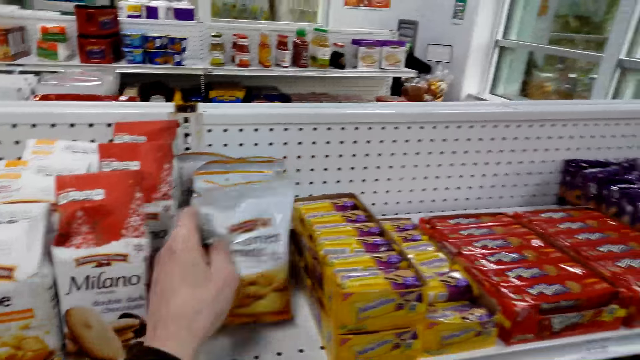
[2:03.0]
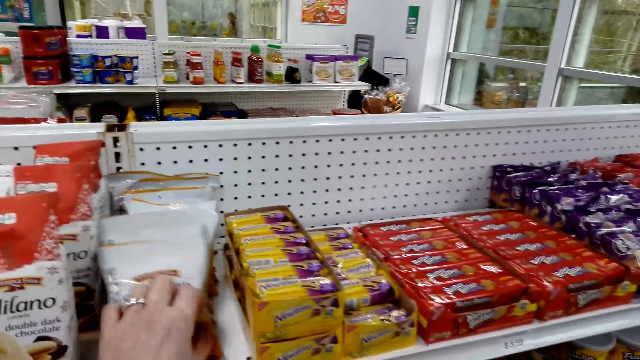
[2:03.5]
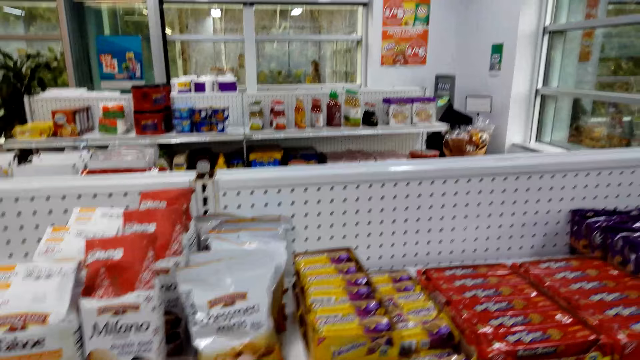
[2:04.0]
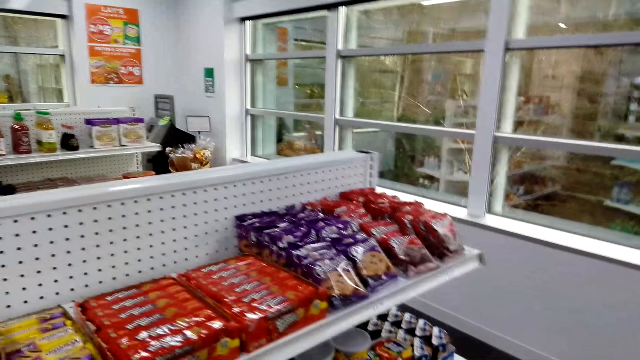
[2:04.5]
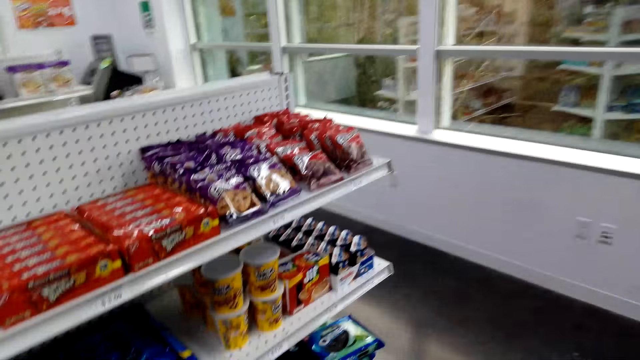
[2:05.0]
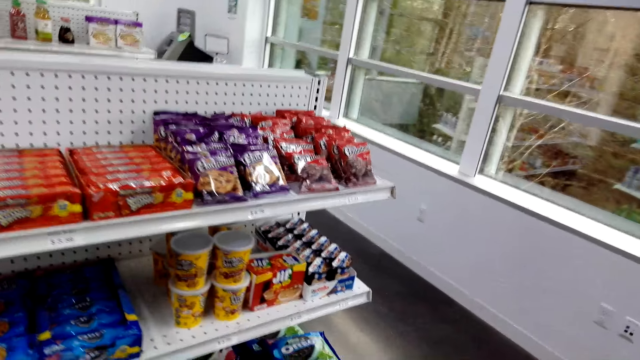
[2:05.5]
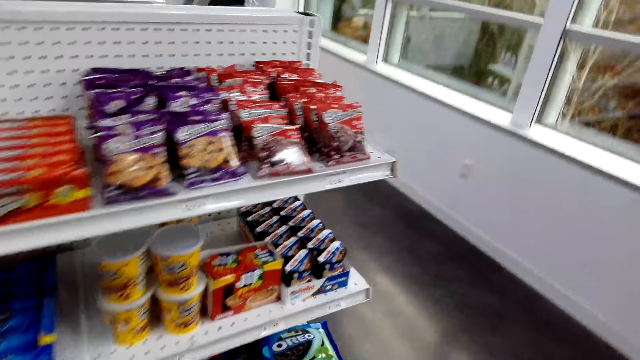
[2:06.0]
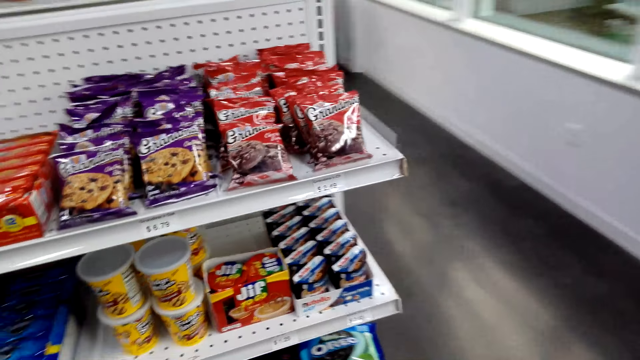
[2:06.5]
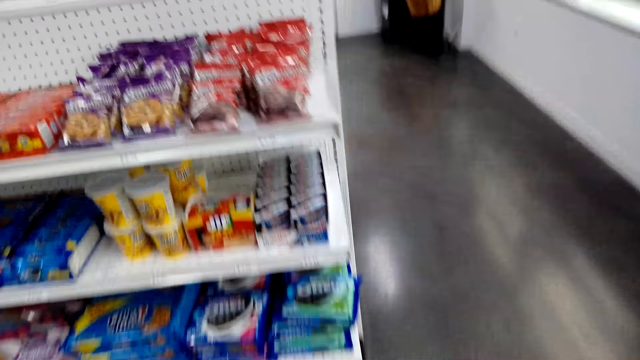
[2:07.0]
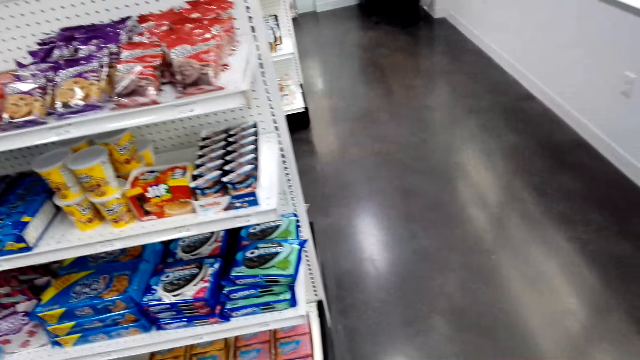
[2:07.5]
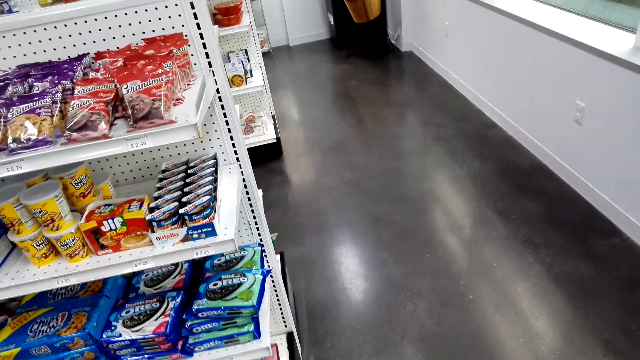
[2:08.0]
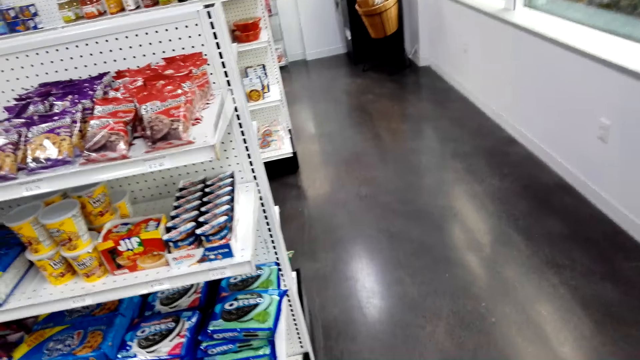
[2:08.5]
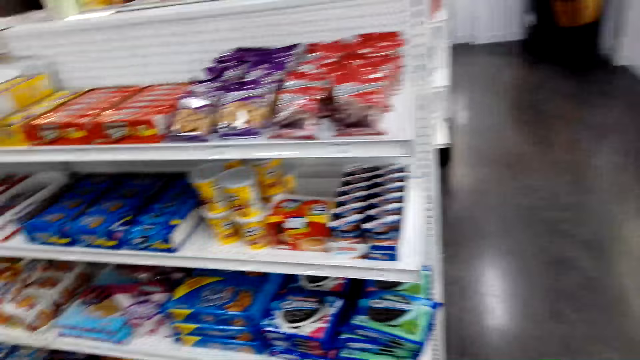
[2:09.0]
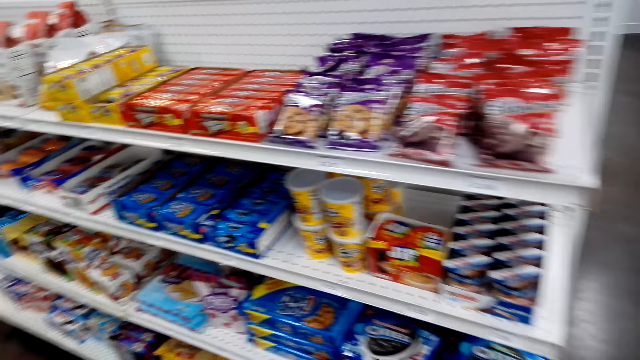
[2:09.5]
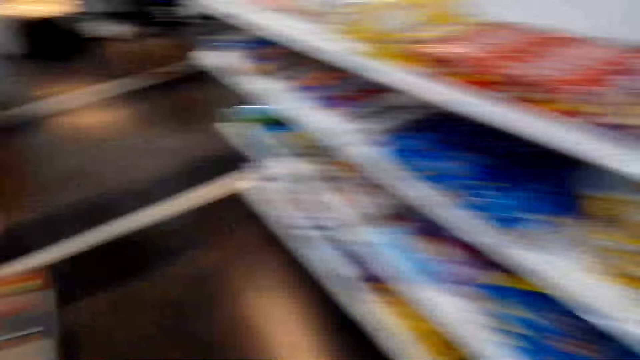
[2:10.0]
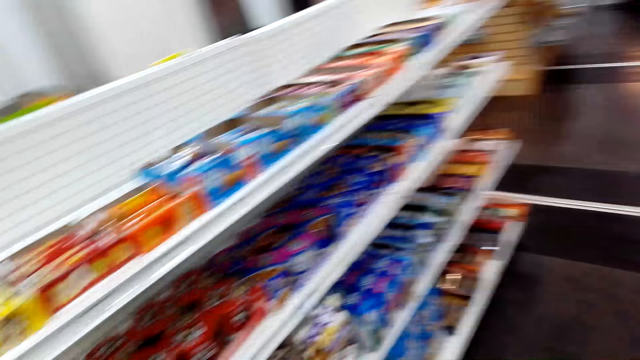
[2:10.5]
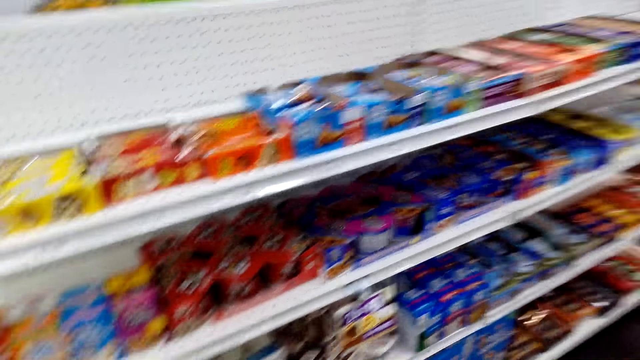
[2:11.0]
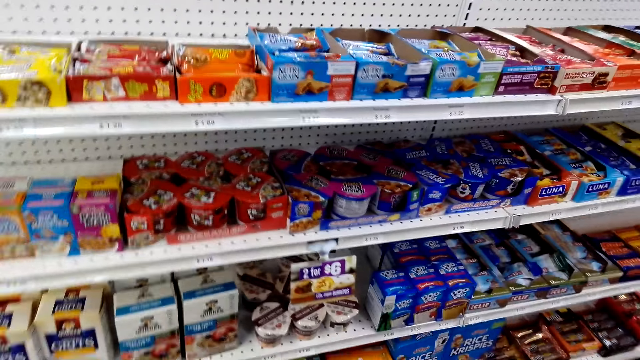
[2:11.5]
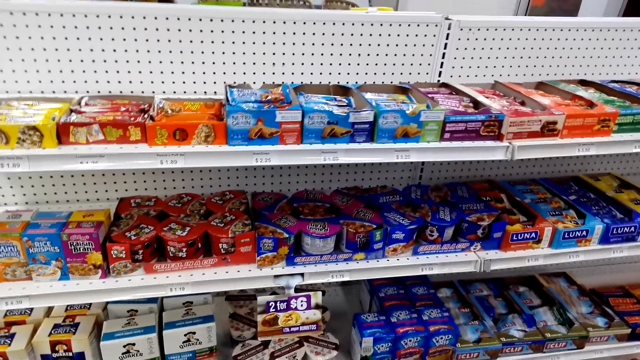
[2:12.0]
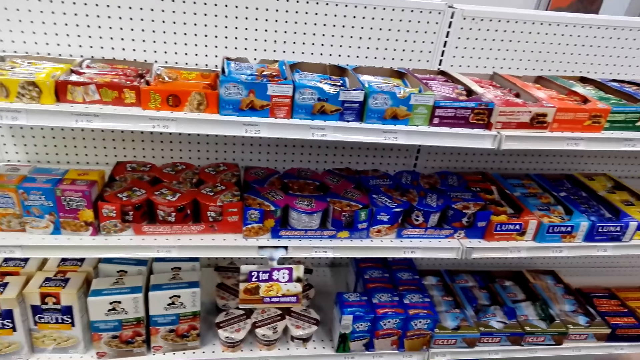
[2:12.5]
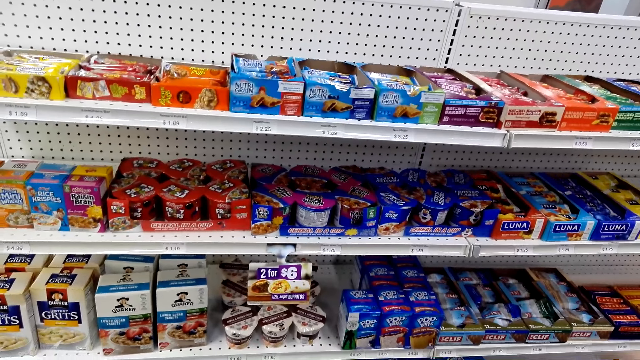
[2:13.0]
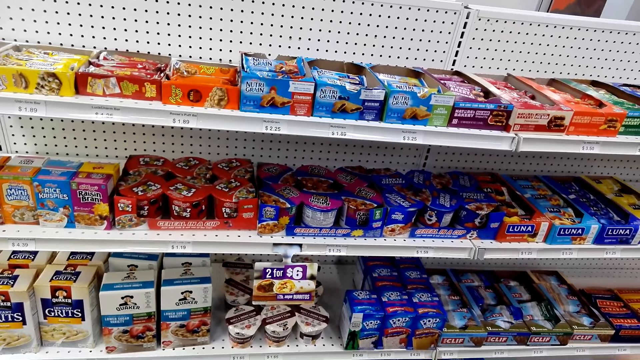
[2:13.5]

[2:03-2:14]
The camera wearer puts the pack of chessmen minis on the shelf. They walk and speak to a woman. They look at items on the shelves.

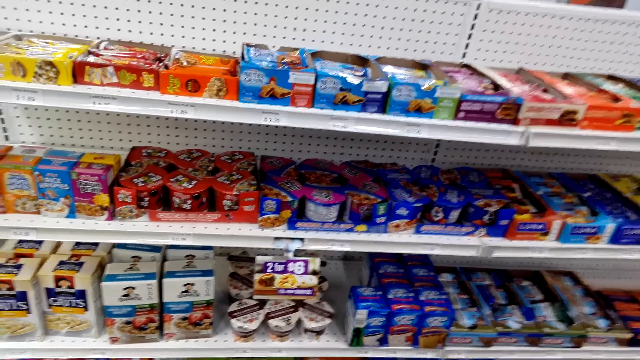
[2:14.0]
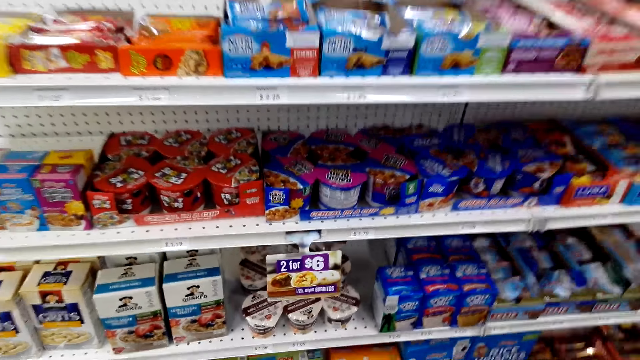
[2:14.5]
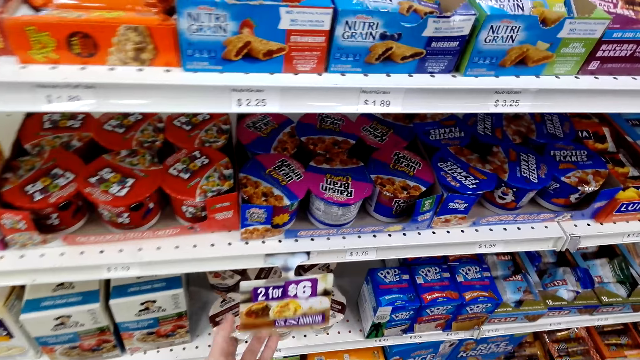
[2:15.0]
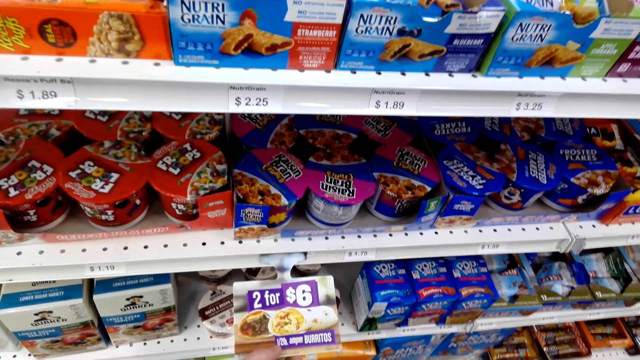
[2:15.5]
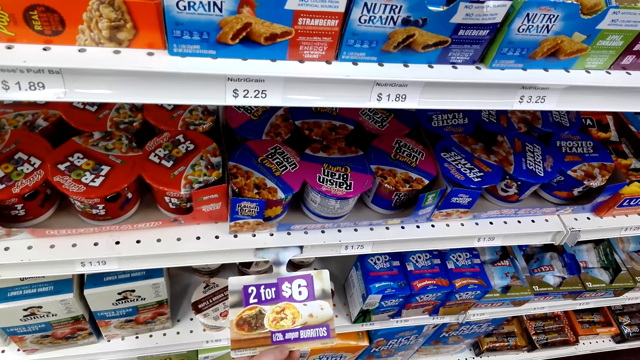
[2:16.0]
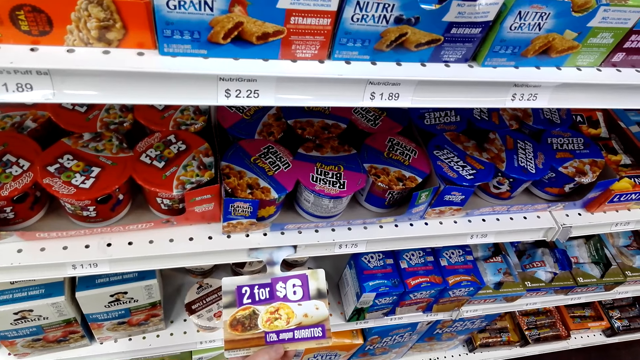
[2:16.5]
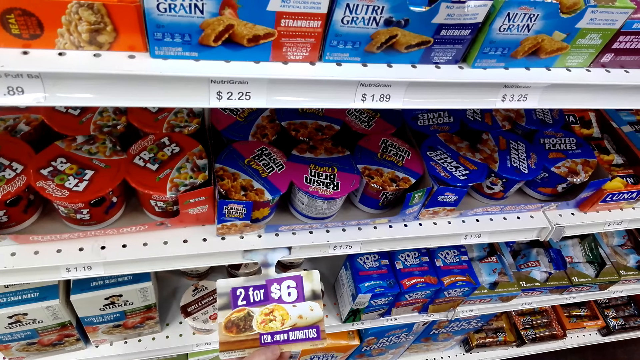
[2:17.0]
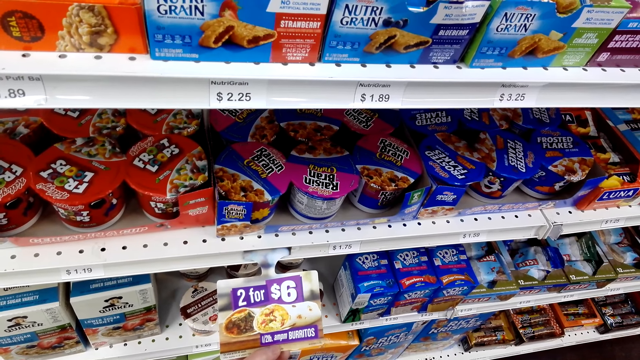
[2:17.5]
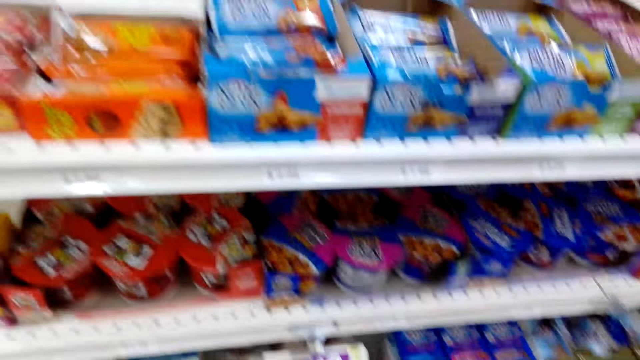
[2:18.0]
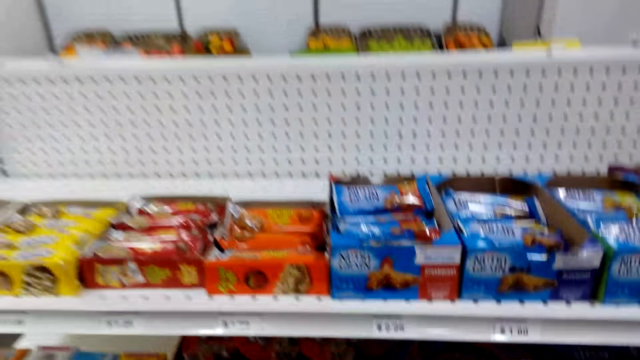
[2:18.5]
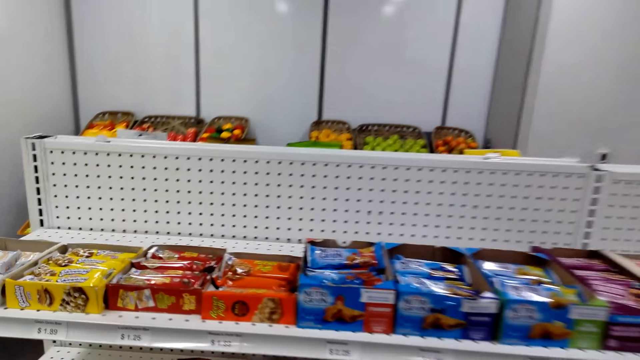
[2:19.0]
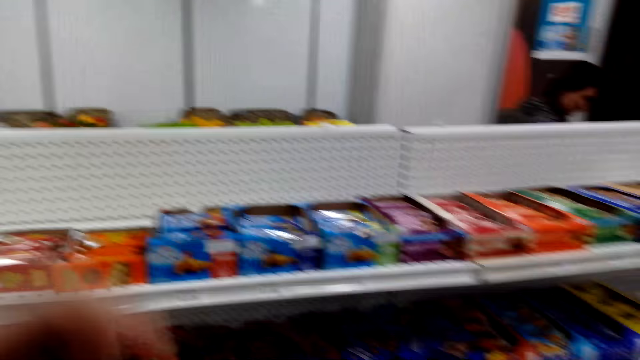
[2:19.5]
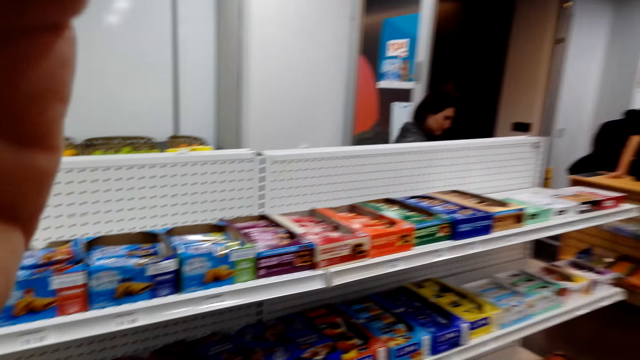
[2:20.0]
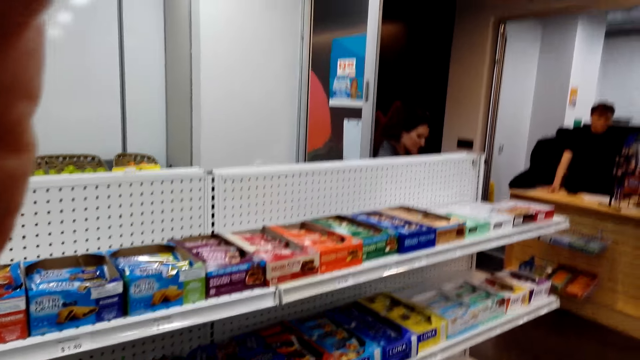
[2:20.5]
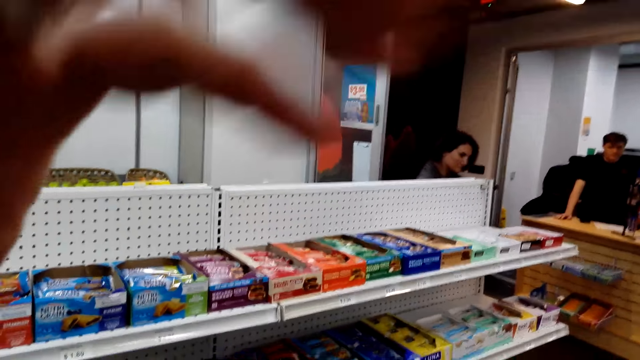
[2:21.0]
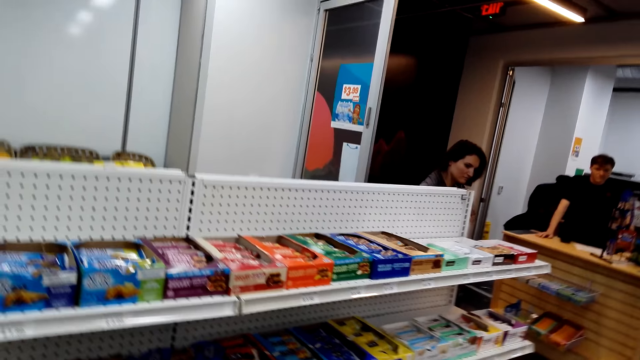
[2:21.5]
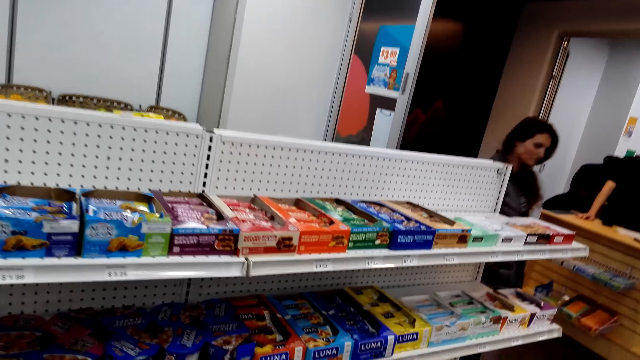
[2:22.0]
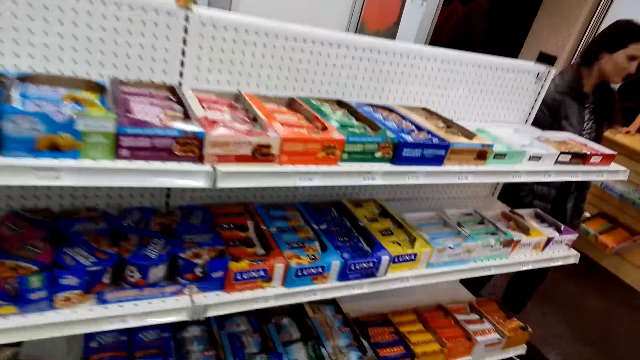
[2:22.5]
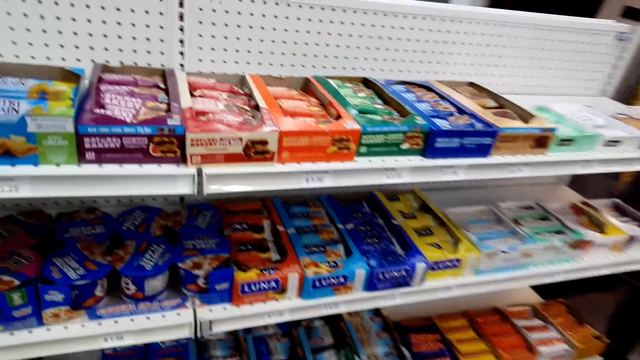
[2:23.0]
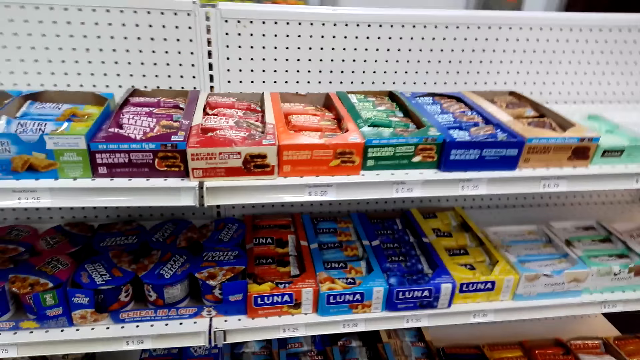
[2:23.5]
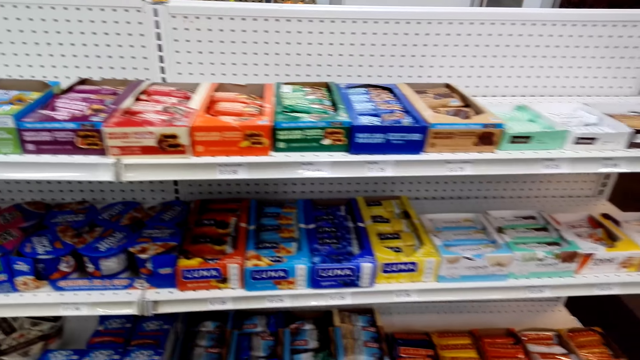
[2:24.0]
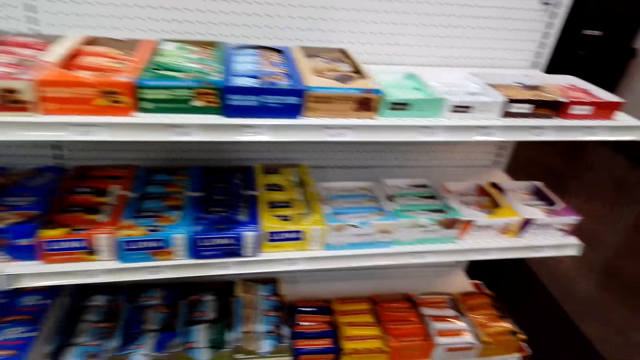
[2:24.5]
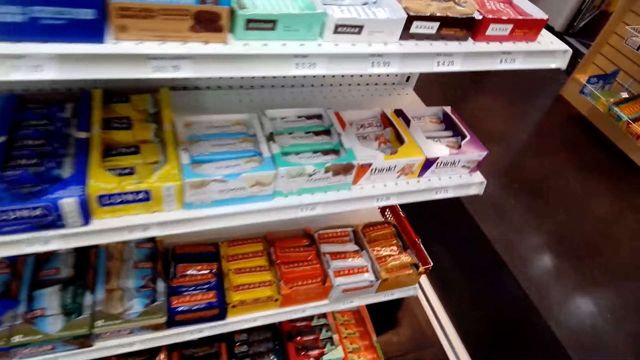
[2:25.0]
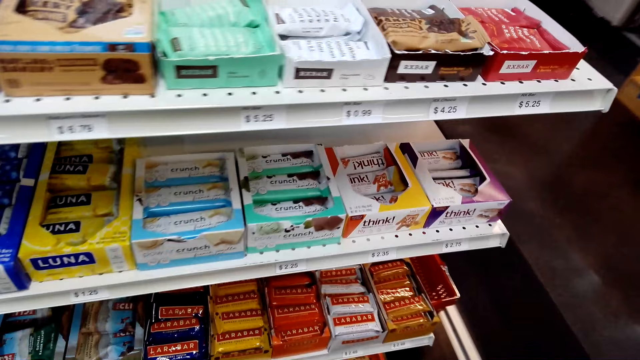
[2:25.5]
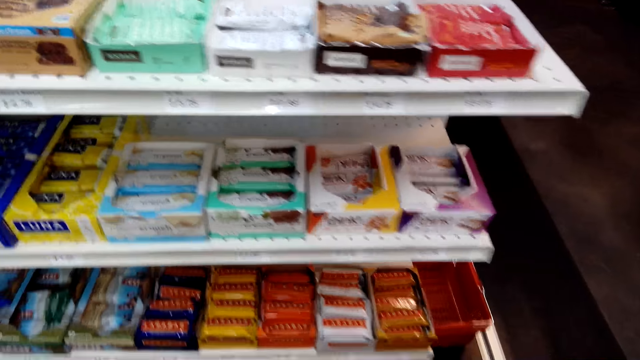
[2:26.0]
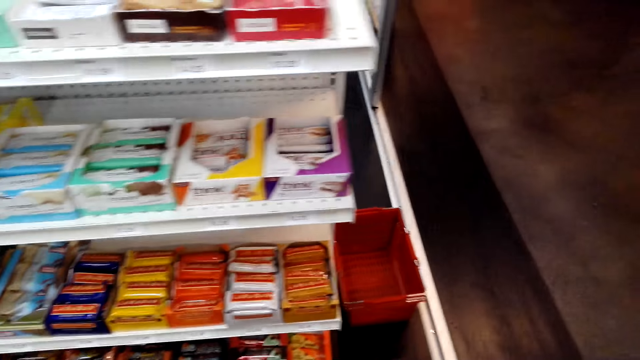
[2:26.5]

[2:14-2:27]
The camera wearer takes the card of something. They move the hand up. They adjust the camera. A person walks near the shelf. The camera wearer looks at items on the shelves. They walk.
